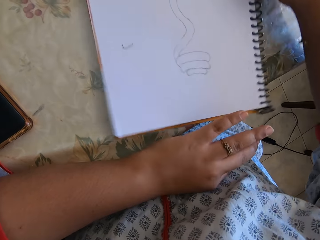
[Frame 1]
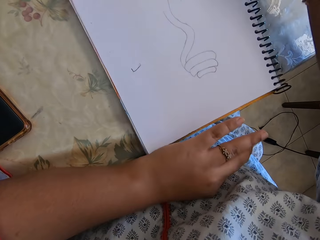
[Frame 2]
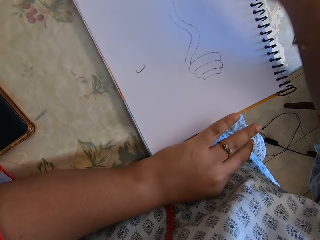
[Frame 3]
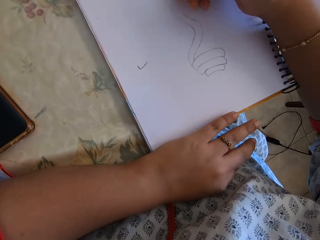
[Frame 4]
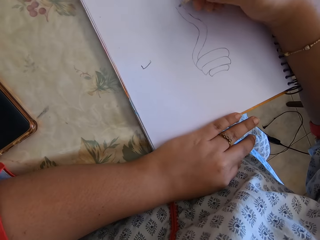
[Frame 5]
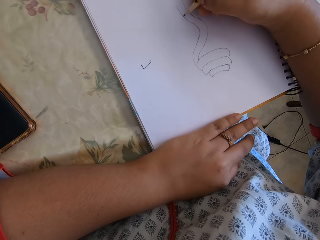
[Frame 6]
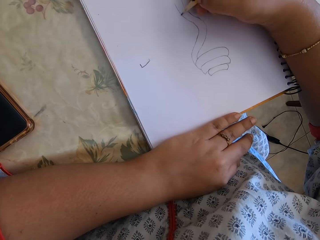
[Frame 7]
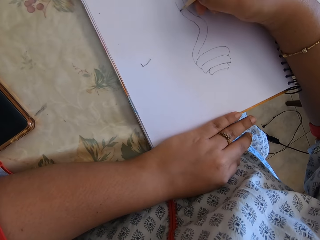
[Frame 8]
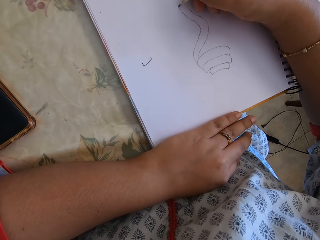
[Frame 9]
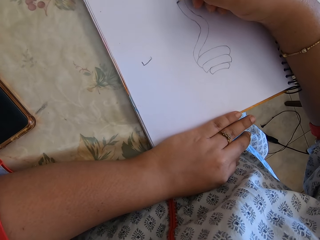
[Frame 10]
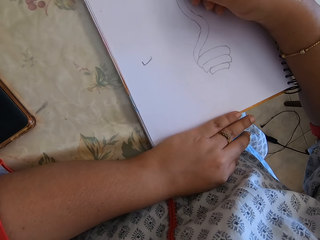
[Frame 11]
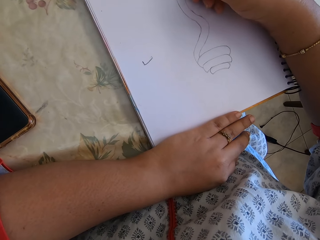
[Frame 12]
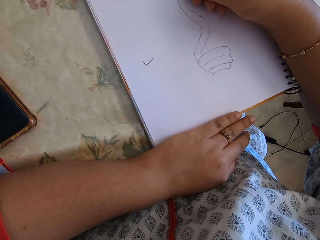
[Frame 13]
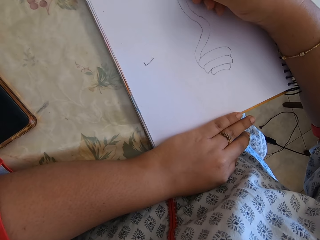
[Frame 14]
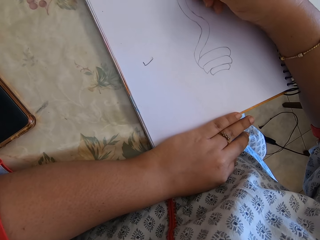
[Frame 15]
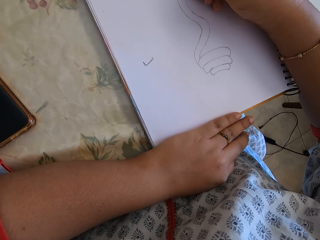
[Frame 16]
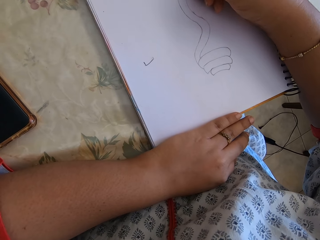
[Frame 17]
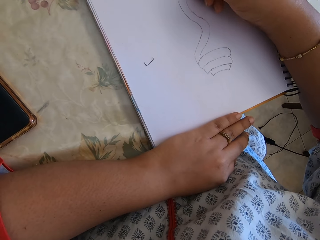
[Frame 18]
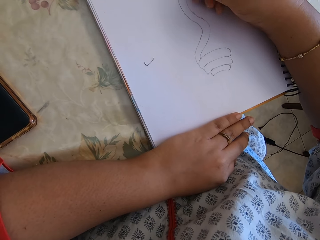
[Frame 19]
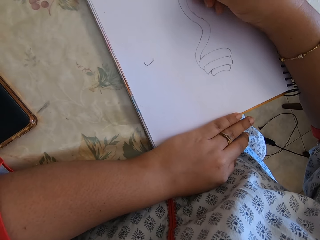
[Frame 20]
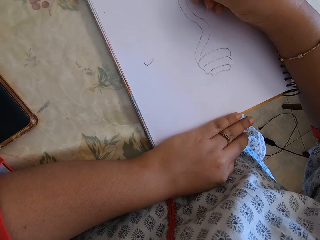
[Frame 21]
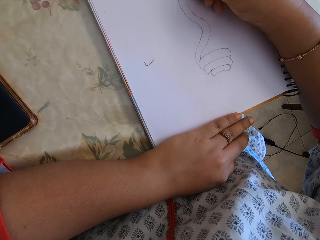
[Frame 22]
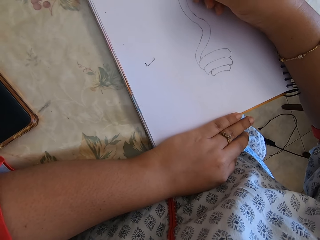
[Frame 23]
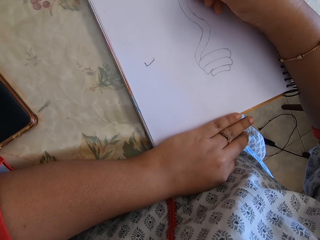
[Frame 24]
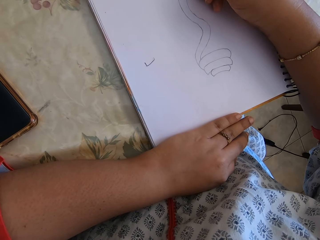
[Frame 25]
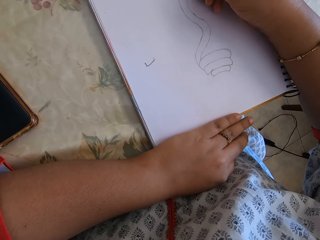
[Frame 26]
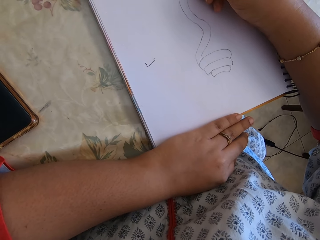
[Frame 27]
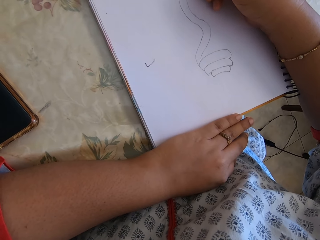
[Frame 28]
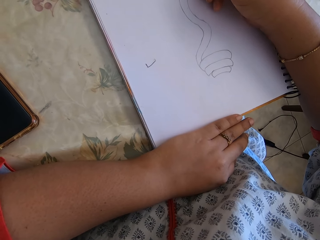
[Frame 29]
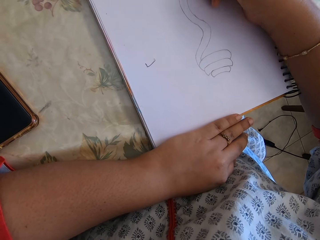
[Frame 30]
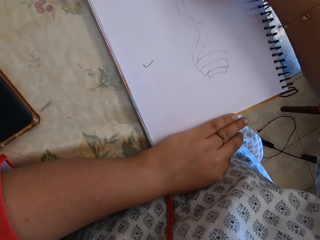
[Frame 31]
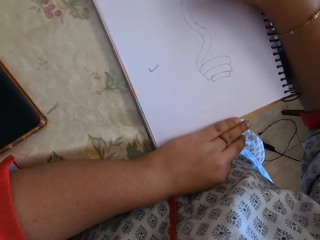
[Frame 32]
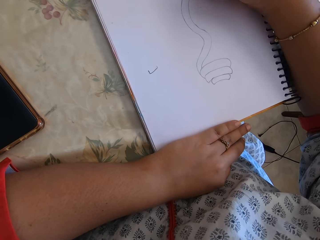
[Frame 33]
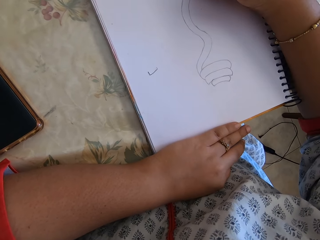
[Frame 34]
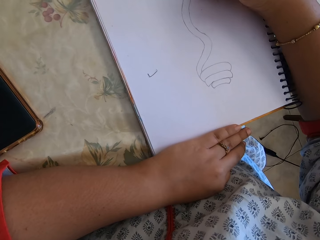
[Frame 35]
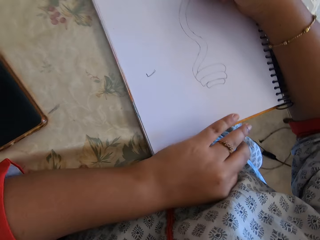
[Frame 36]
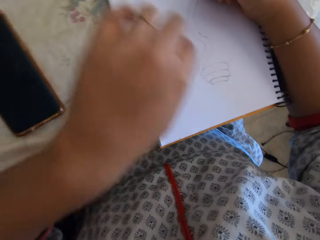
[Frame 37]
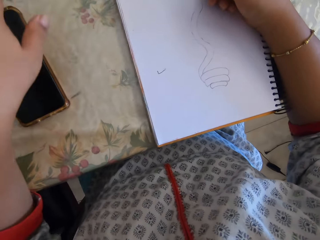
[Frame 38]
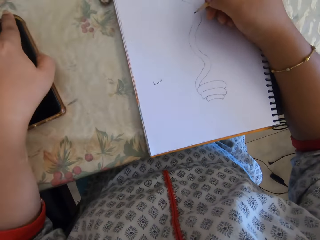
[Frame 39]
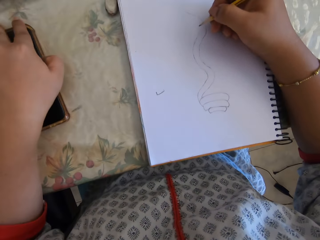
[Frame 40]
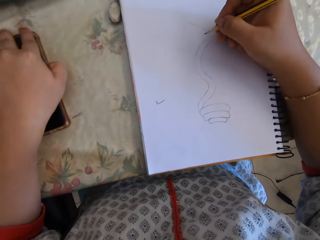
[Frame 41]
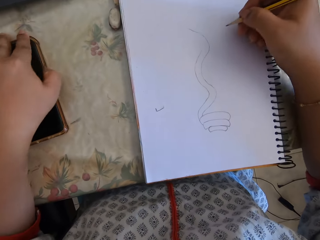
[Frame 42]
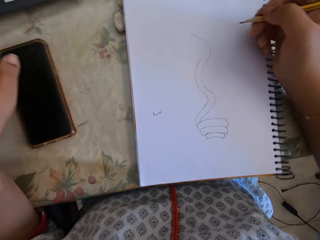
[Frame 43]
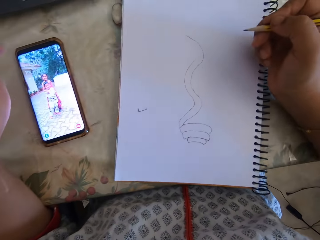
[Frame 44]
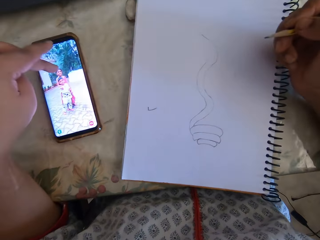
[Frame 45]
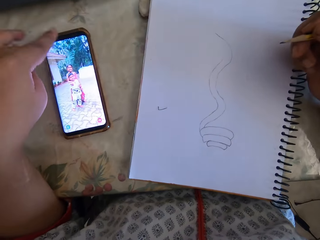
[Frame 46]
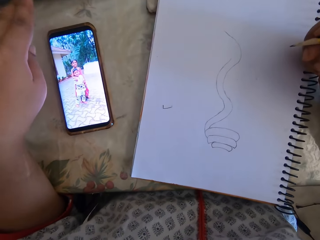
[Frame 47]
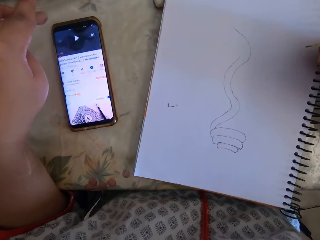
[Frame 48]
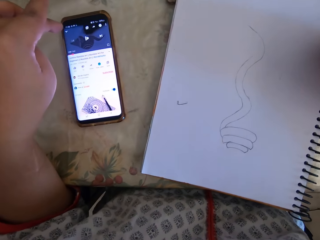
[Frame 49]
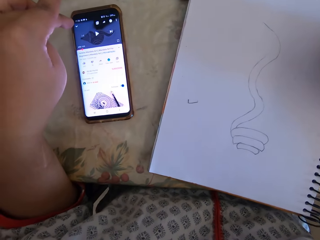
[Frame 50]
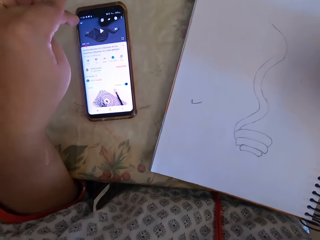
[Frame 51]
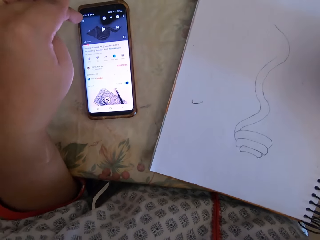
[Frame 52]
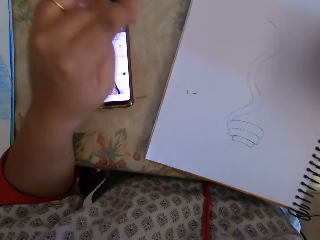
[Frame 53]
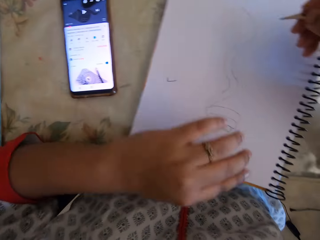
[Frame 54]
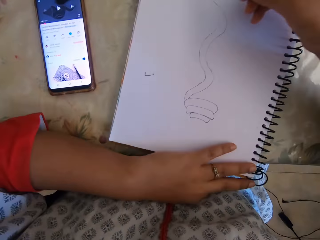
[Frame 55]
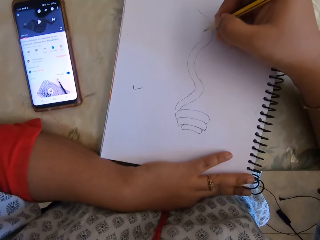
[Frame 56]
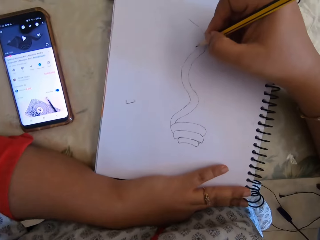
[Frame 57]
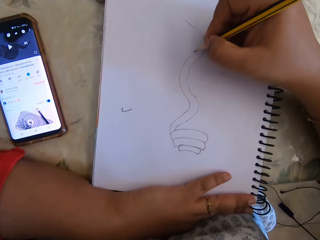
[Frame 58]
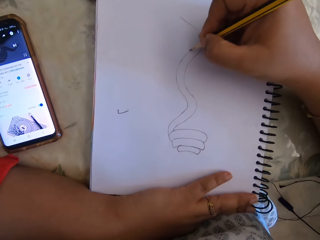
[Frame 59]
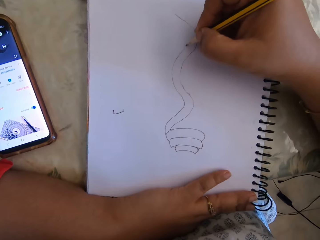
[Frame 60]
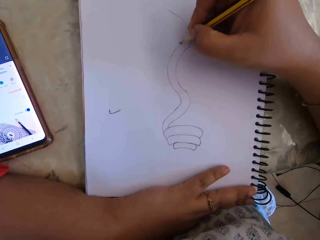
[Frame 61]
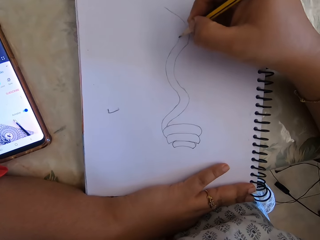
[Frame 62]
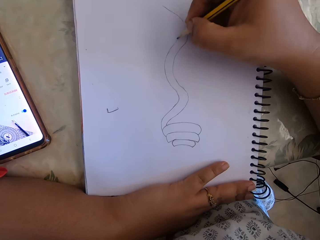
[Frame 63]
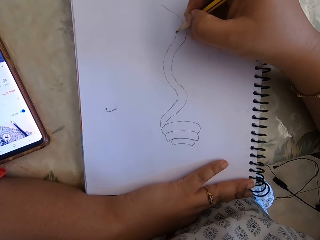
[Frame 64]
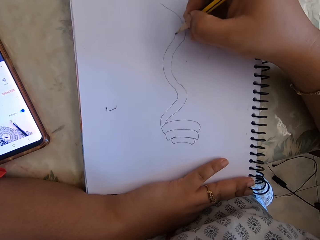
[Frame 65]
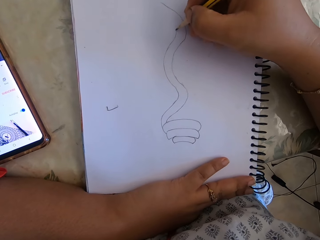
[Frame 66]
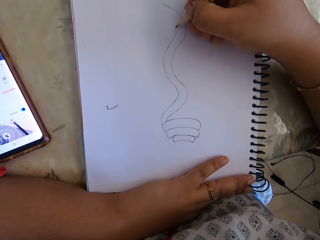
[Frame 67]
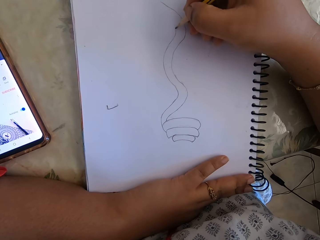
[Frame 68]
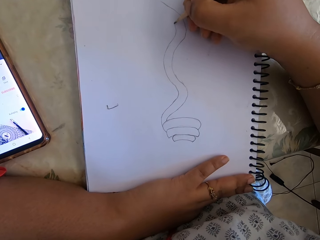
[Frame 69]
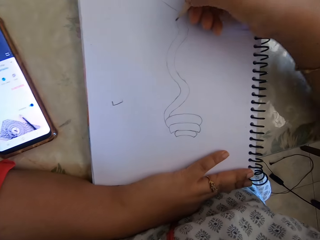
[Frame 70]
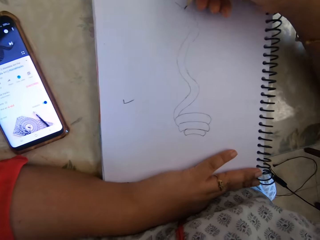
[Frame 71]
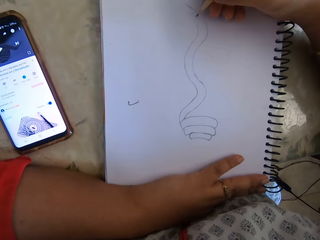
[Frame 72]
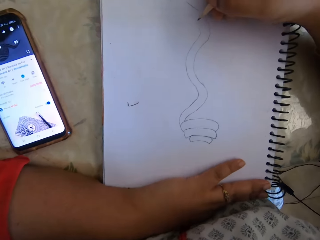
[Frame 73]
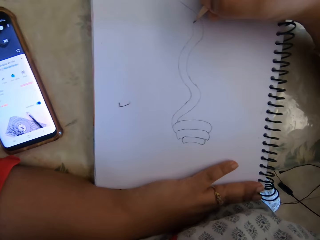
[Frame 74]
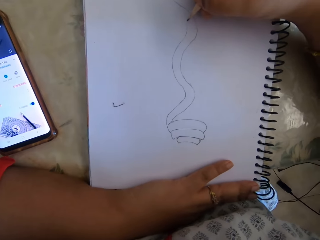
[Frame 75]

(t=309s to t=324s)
The camera wearer checks the phone. They touch the phone. They draw with a pencil on the notebook.

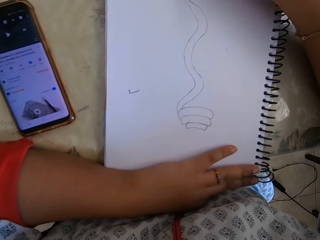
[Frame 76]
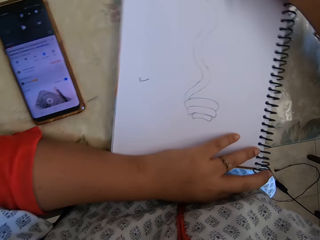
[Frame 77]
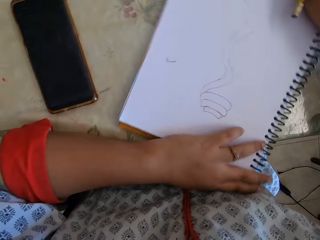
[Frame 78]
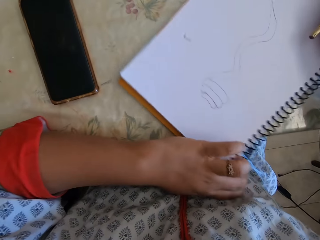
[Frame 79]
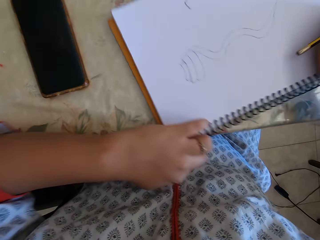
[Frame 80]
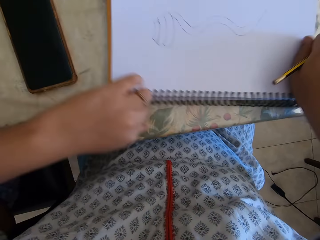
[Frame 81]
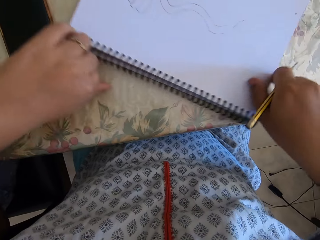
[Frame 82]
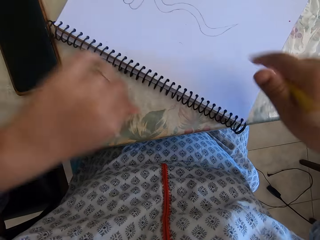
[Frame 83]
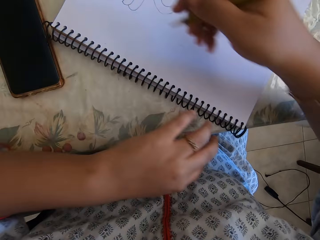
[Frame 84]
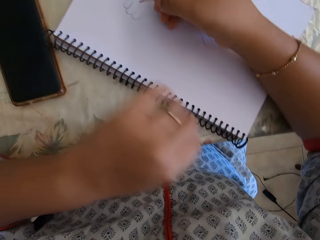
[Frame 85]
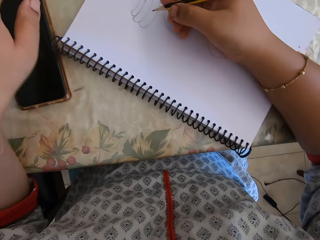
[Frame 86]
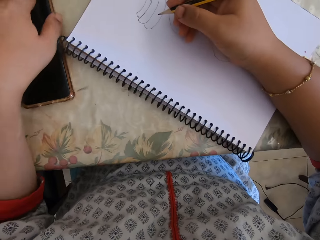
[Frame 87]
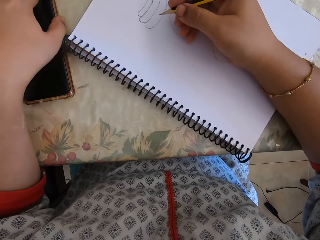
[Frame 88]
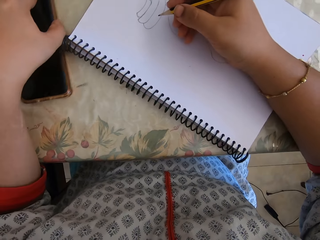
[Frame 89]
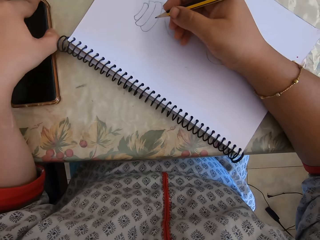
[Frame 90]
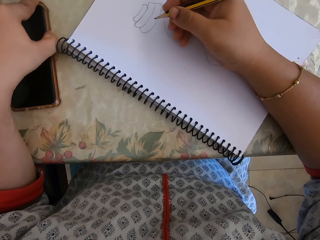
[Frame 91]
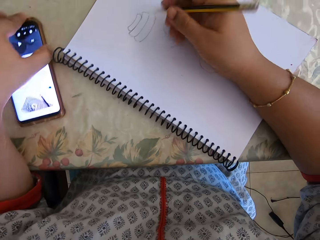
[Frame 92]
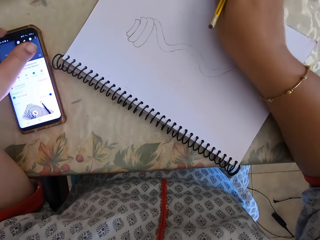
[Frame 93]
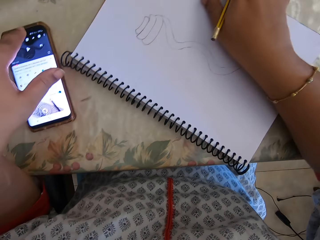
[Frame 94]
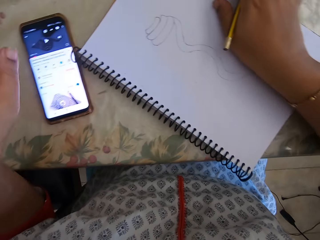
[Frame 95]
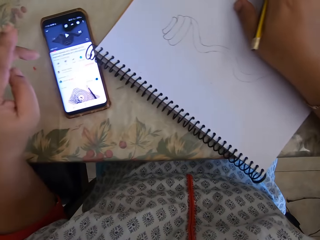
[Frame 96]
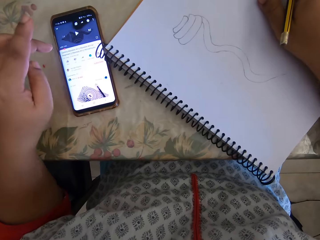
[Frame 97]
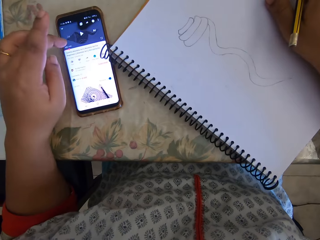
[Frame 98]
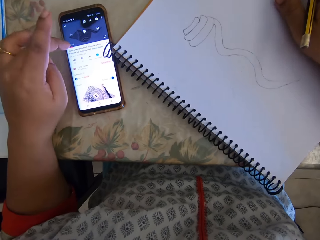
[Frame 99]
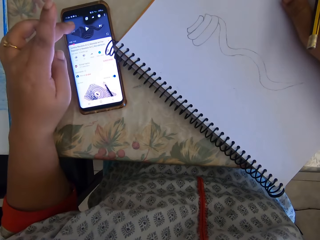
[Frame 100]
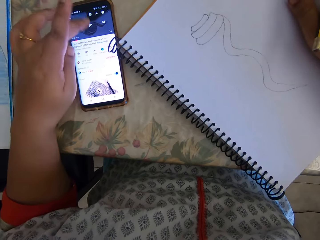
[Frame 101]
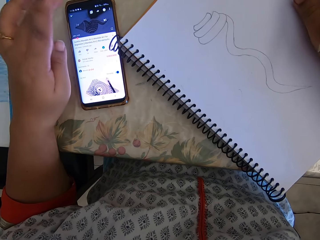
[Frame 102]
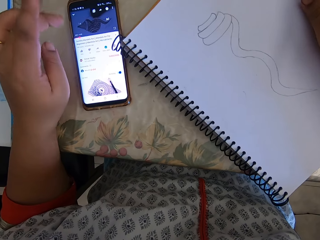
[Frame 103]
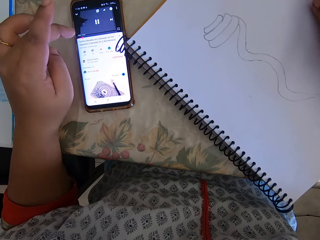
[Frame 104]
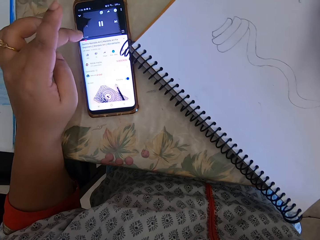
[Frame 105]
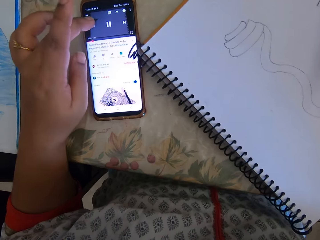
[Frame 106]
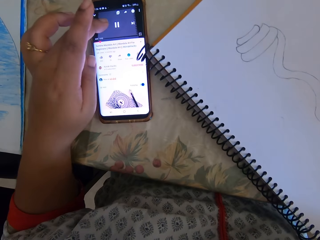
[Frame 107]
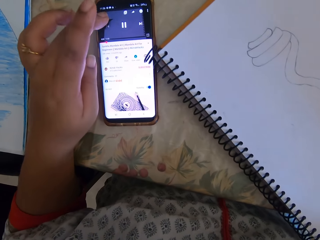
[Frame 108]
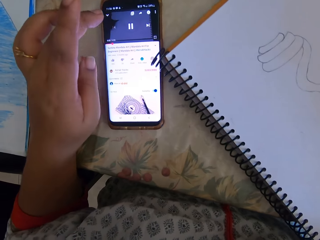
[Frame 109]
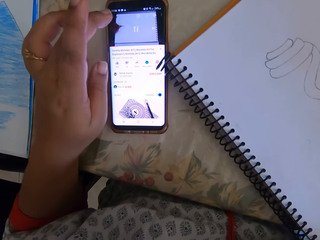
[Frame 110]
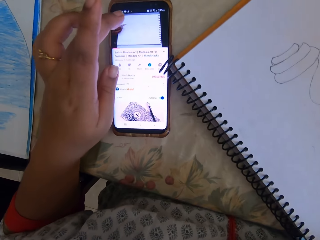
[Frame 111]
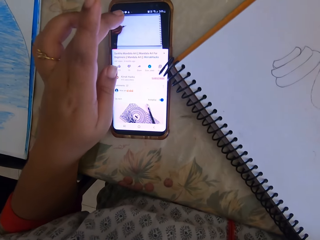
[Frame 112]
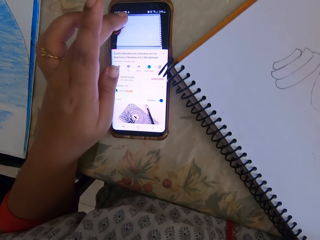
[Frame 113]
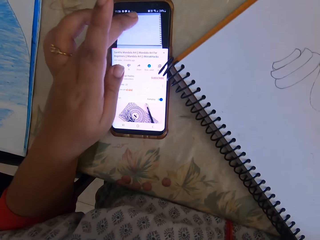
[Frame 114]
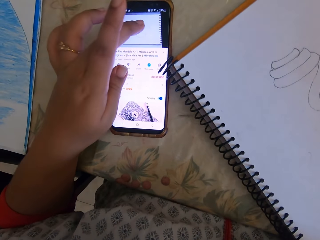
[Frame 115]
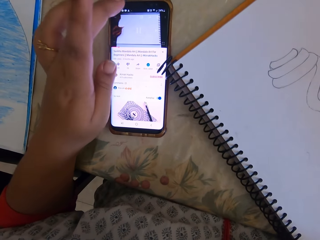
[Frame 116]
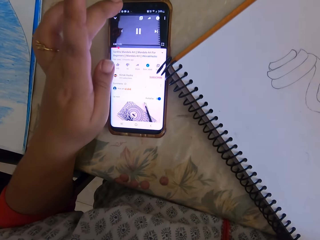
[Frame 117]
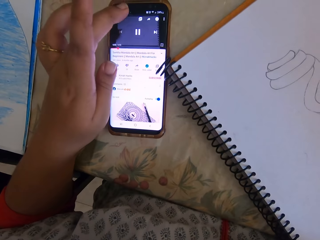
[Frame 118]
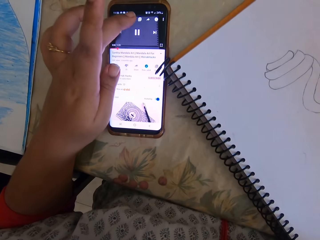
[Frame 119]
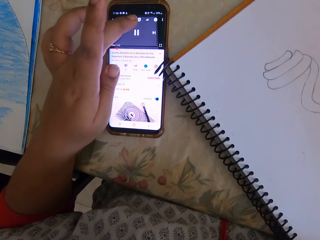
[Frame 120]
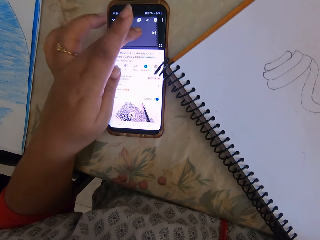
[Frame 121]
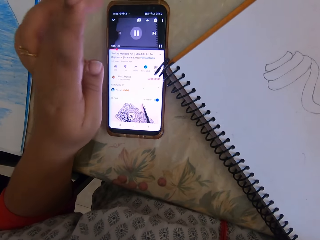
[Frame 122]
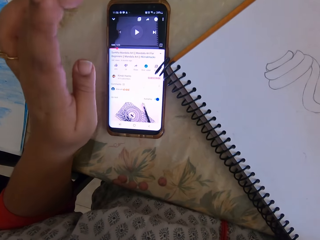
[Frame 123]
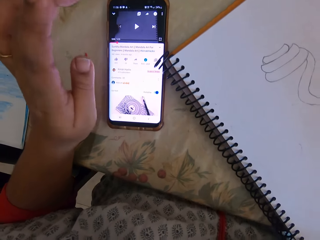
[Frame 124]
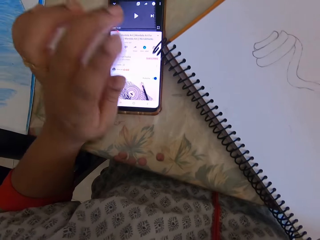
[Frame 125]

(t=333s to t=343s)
The camera wearer turns the notebook. They check the phone. They touch the phone.
